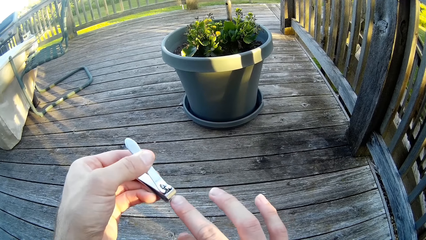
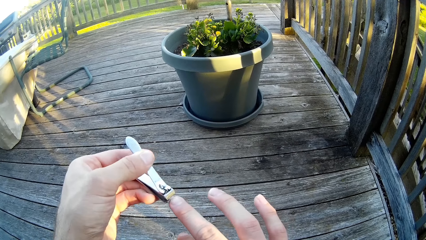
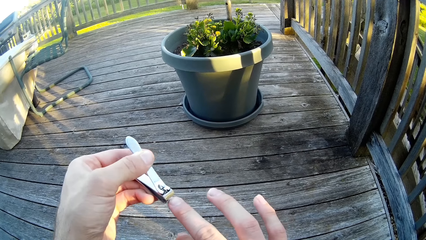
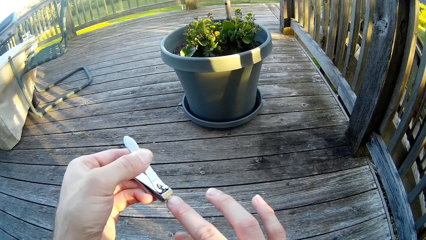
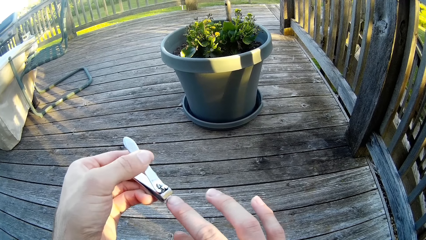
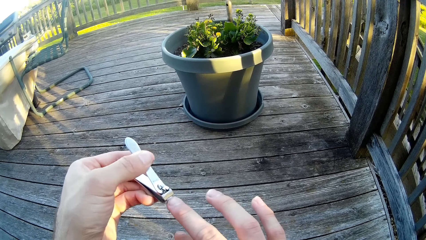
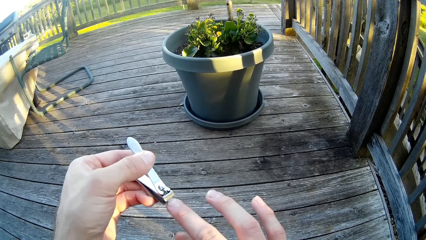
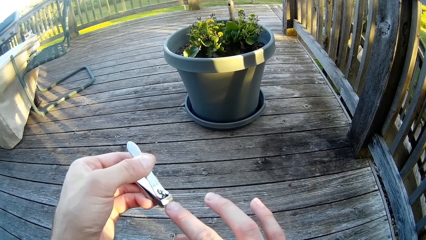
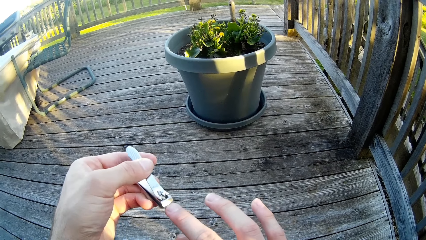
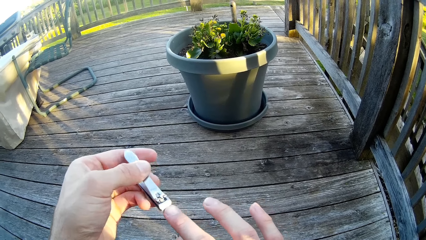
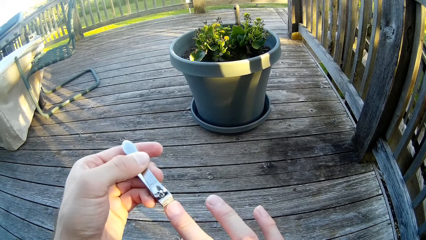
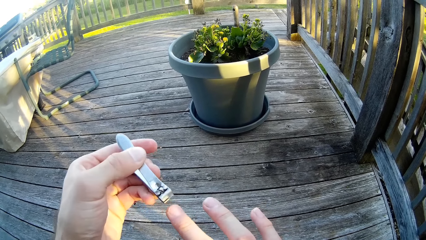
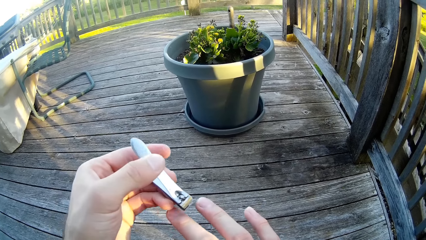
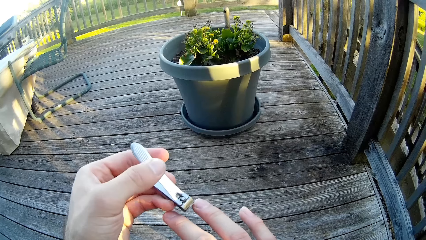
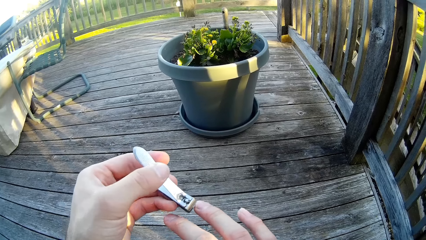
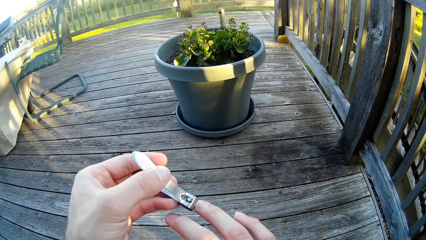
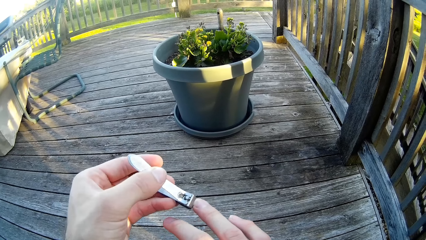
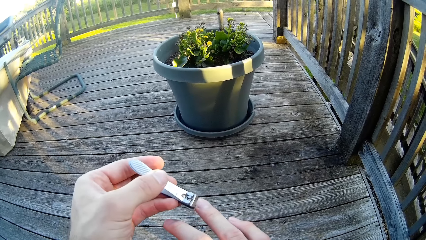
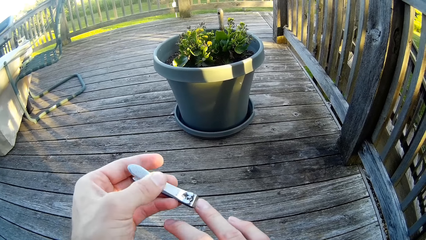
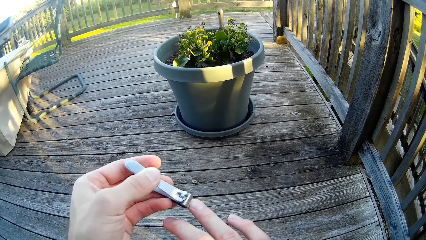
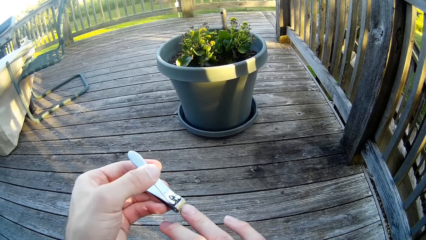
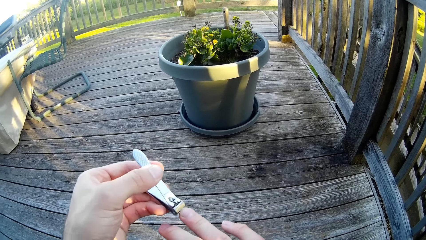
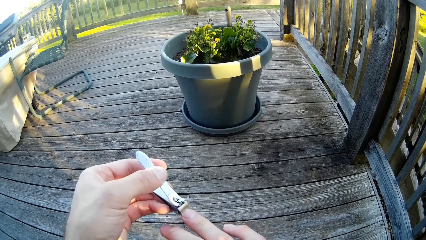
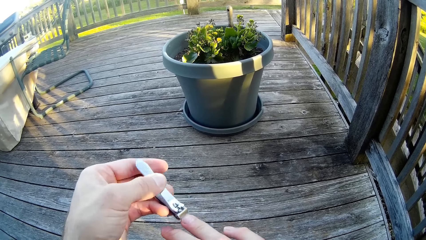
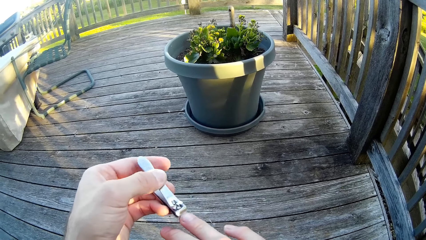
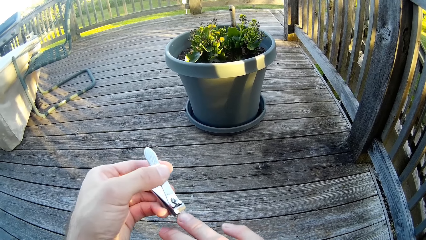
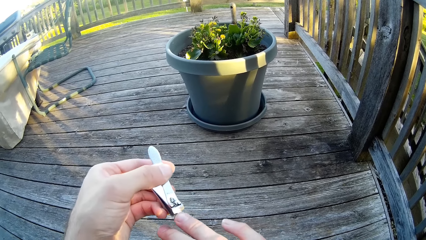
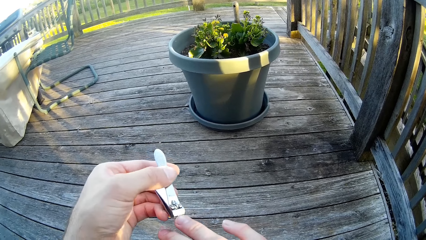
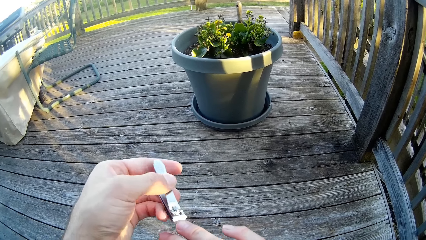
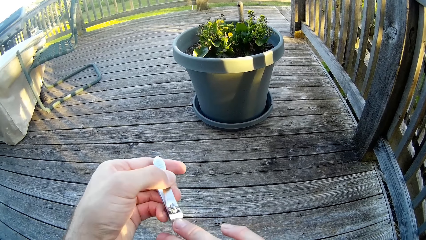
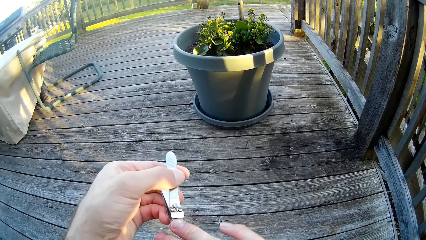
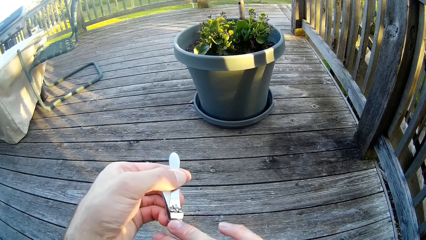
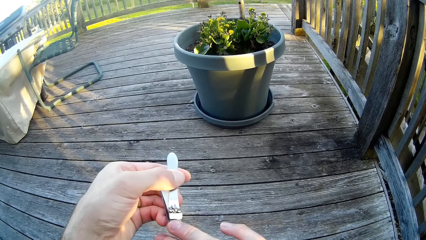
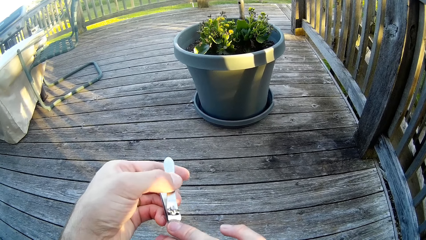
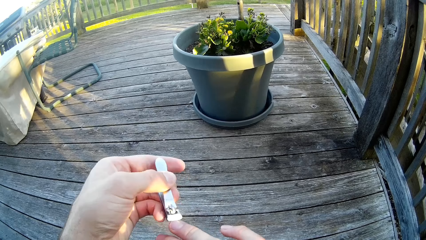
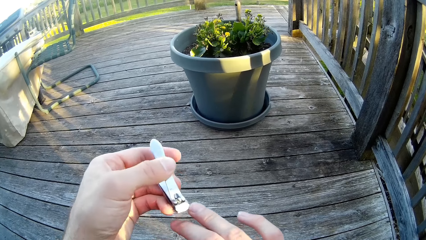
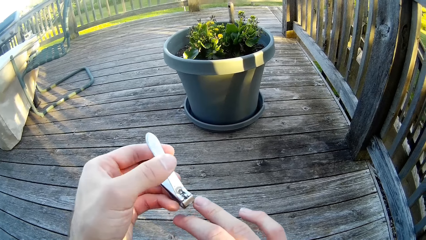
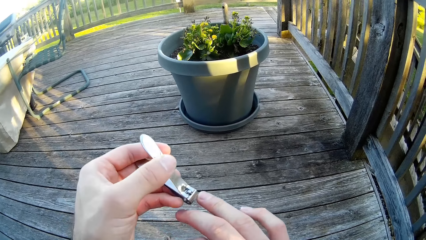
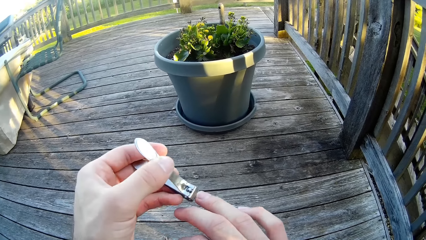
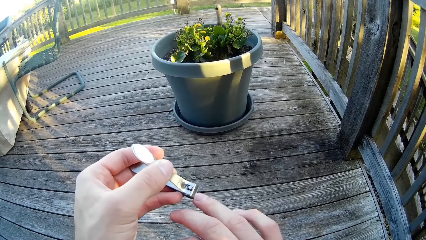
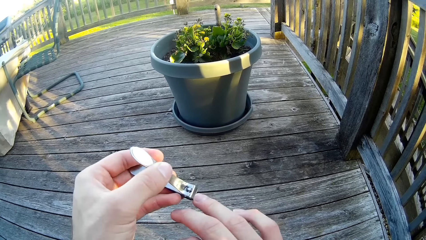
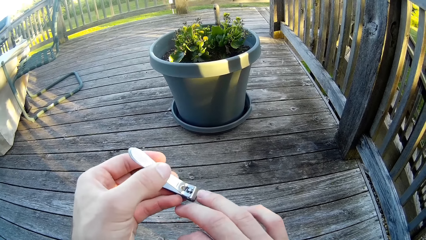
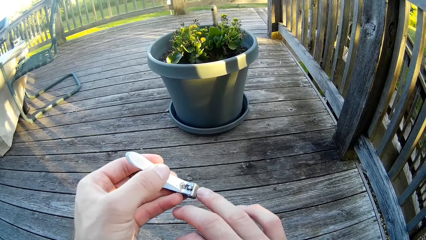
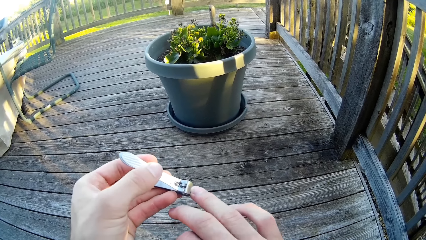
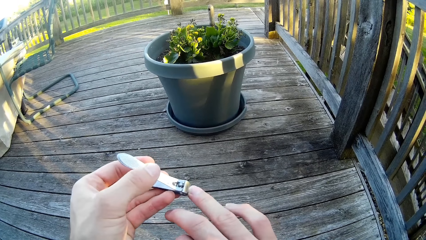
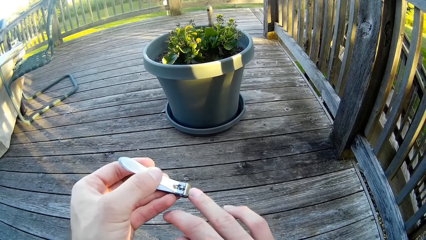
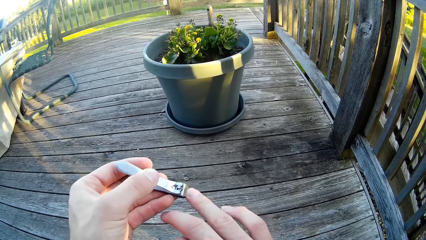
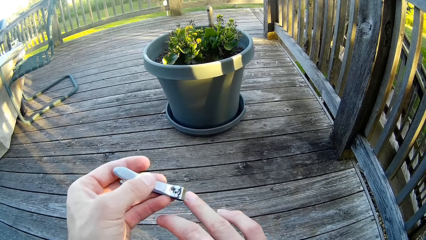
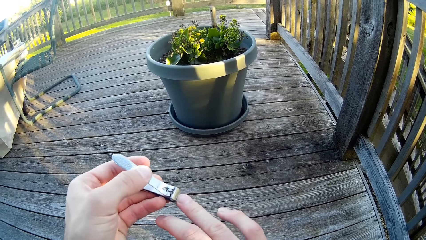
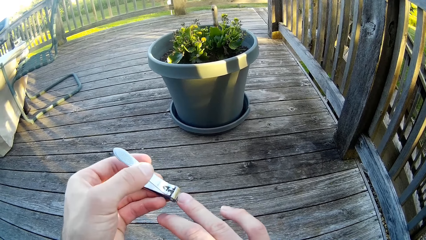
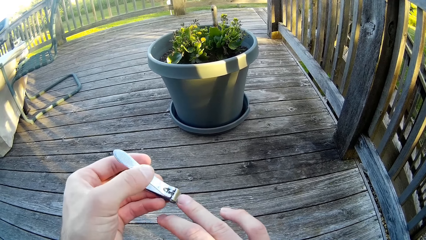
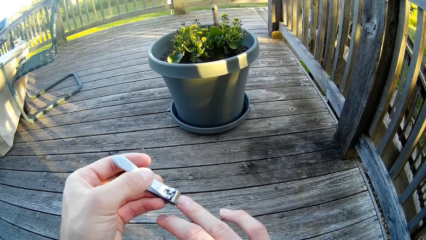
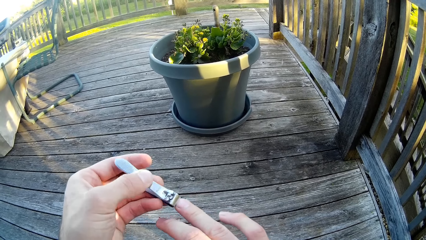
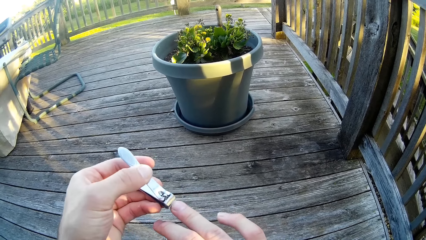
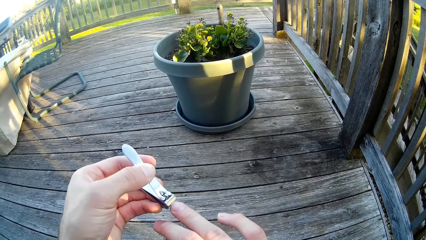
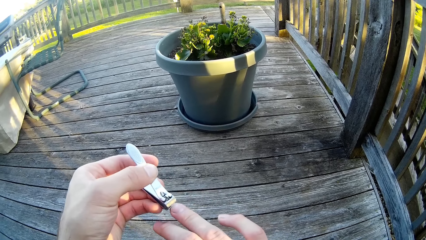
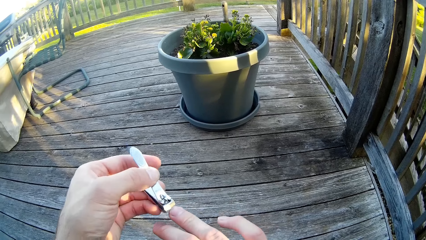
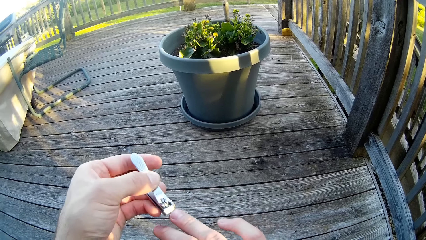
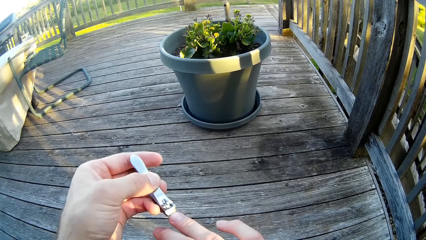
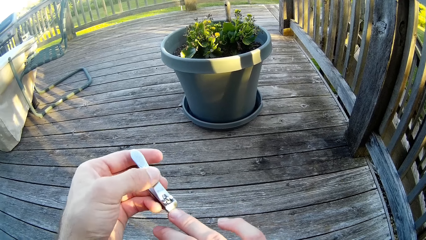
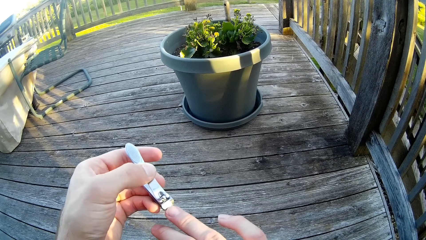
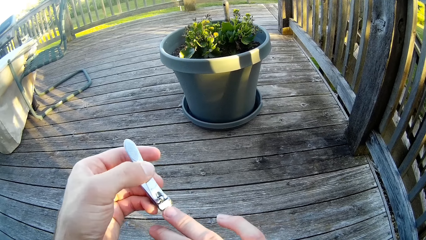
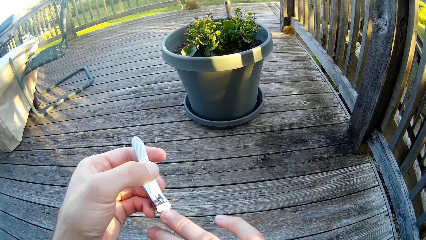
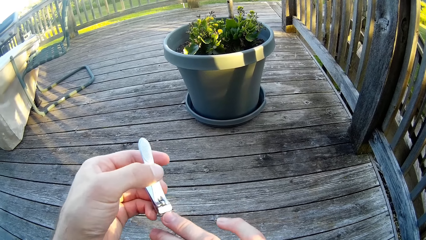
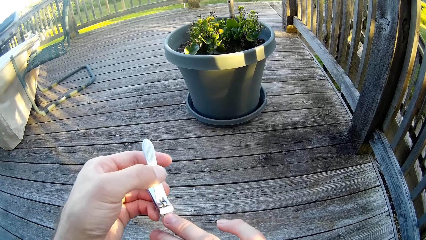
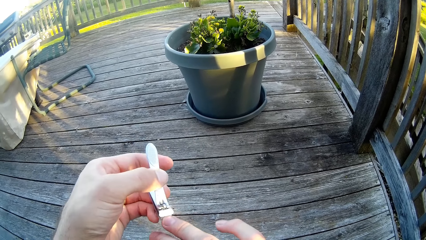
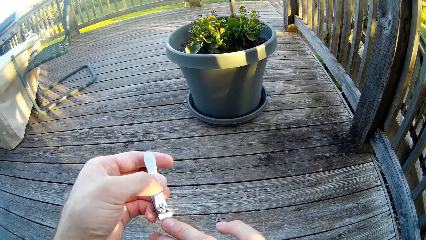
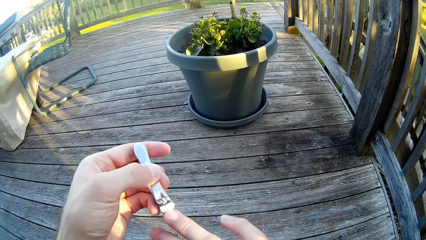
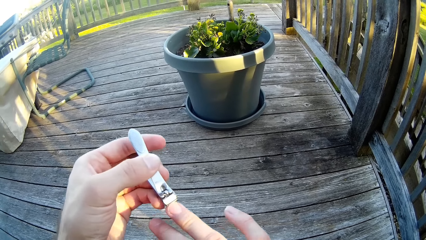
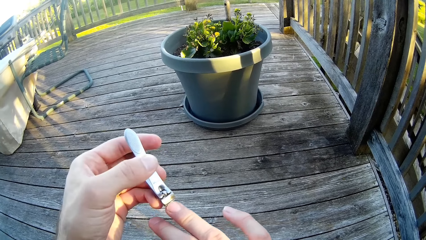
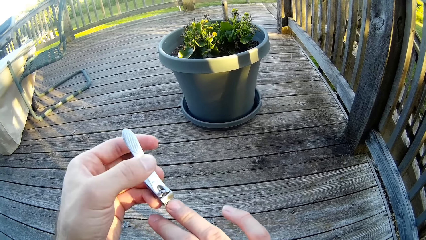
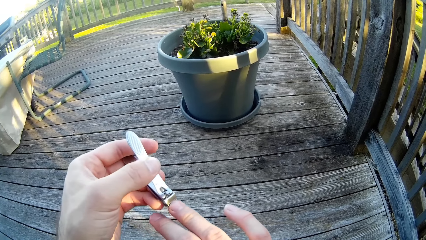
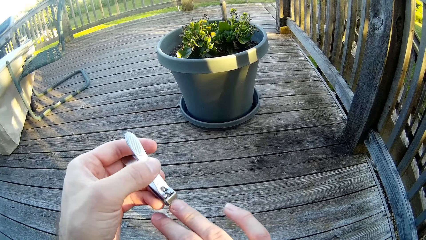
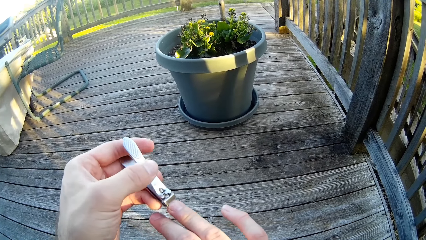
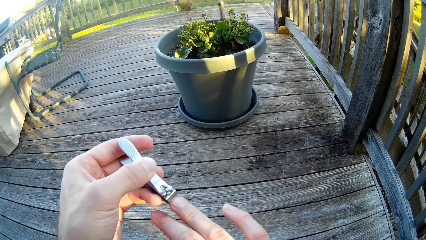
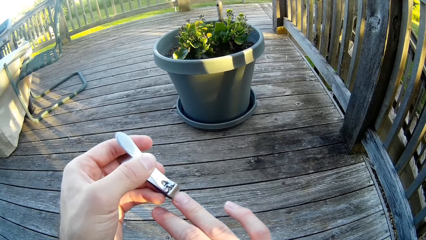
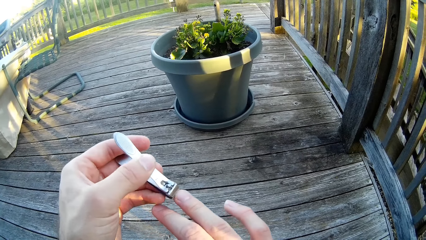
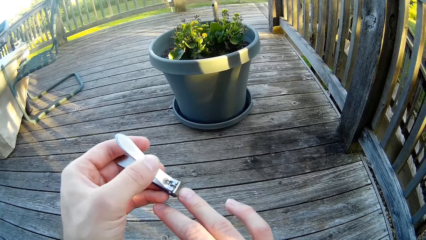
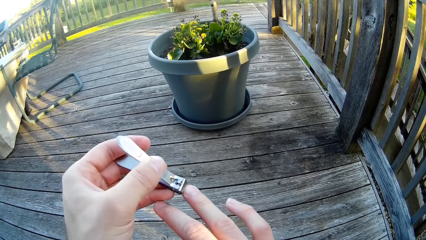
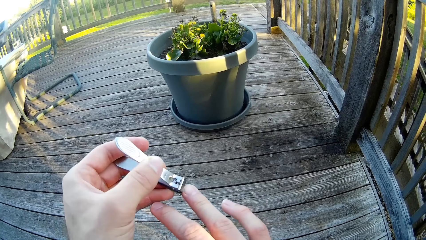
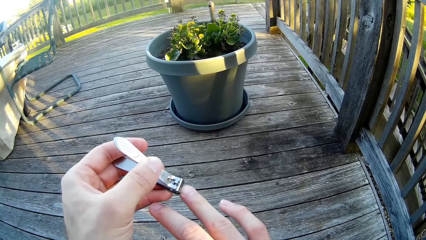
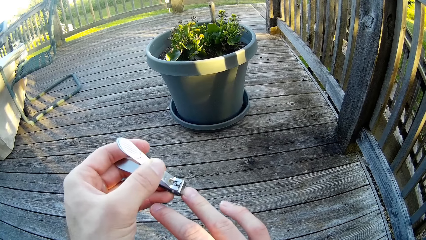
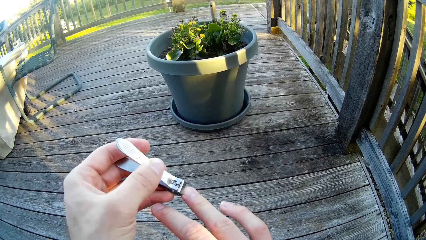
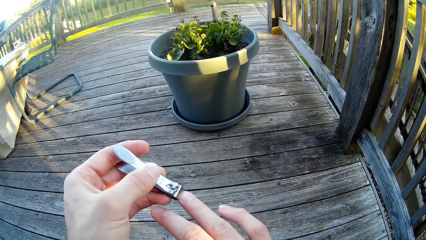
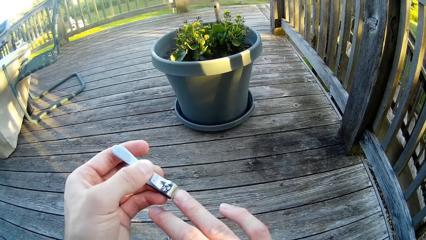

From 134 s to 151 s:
The camera wearer cuts his right ring fingernail with the nail cutter. A man mows the lawn with an electric lawn mower.
